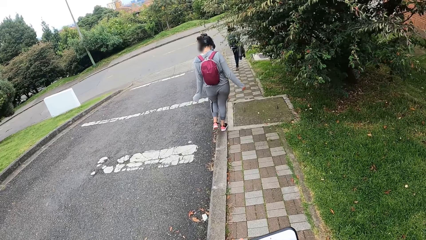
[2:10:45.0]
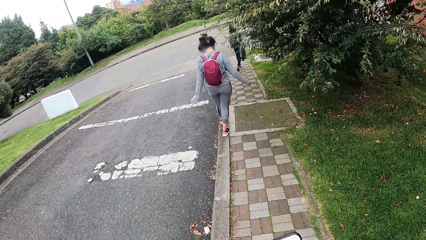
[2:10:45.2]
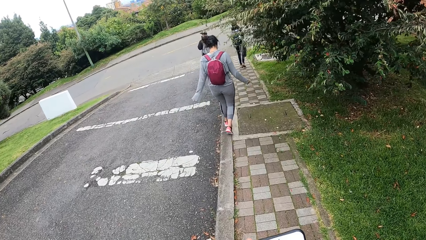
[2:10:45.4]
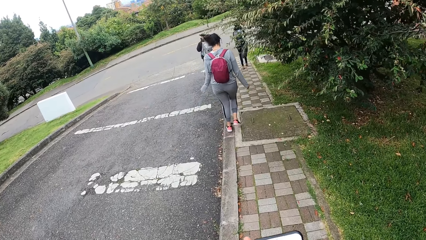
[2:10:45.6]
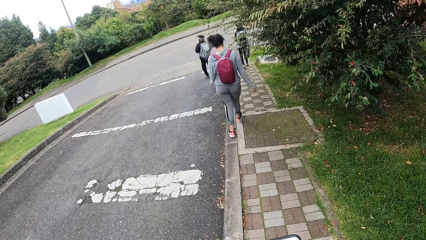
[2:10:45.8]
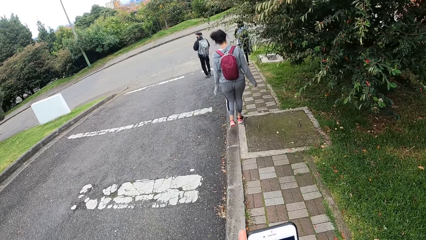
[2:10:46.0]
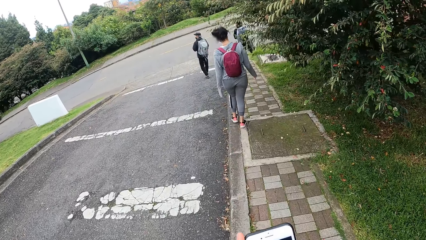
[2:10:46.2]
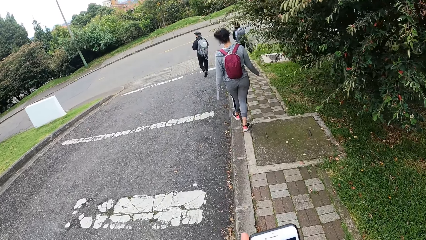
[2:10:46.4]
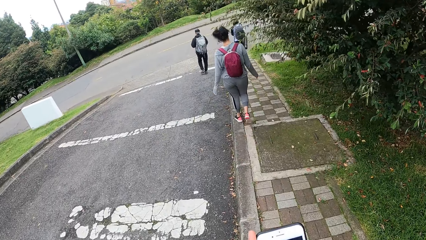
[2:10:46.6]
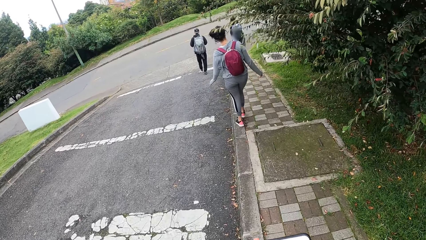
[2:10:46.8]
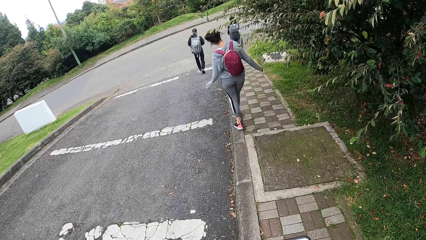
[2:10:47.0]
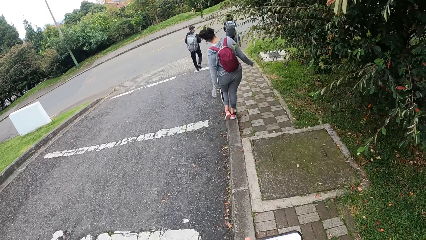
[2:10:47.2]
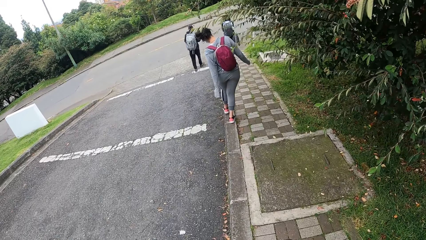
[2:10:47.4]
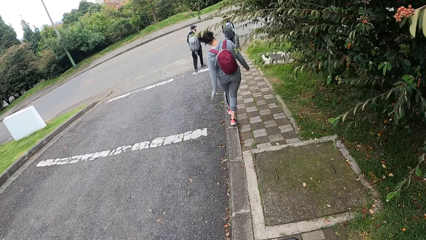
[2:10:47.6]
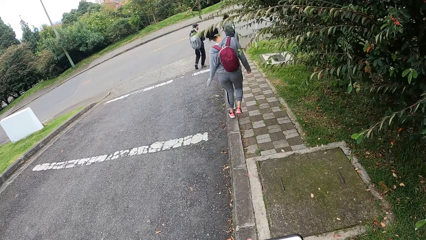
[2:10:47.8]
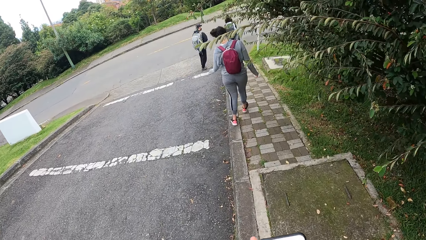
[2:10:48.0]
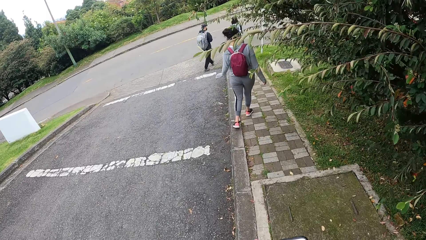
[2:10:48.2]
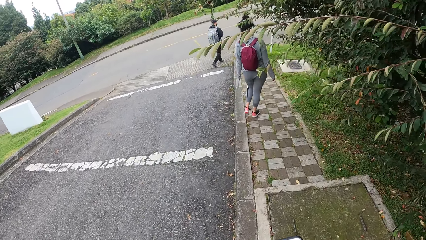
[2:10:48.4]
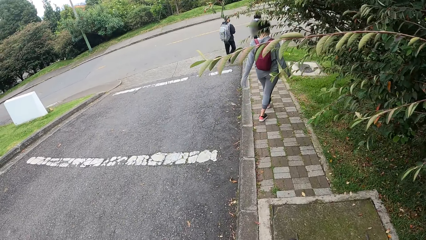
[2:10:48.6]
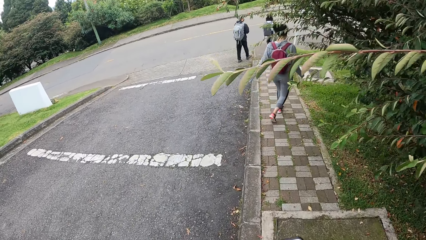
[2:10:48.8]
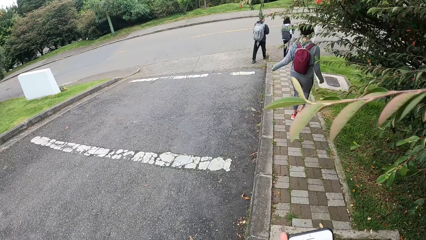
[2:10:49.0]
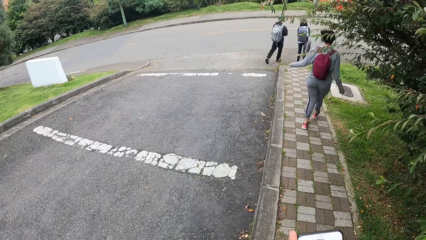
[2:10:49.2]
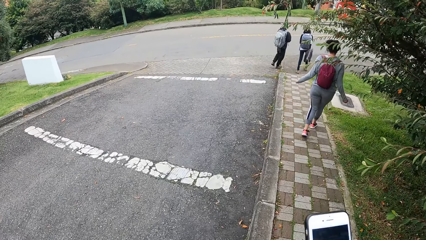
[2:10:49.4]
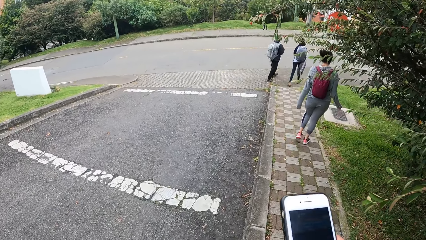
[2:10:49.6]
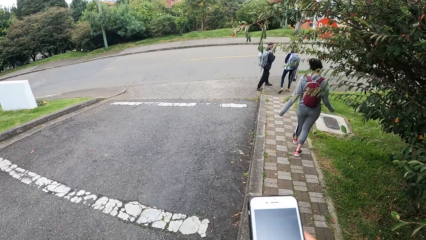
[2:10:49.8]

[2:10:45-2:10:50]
The camera wearer passes the phone from his left hand to his right hand.

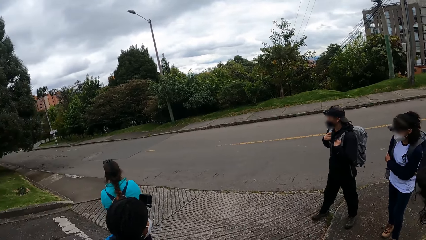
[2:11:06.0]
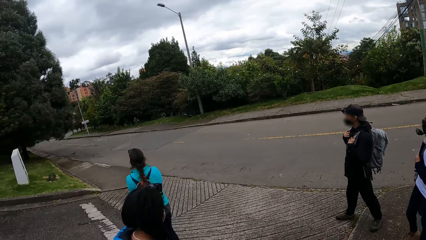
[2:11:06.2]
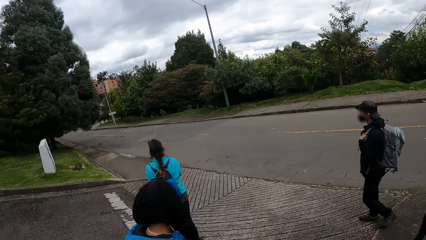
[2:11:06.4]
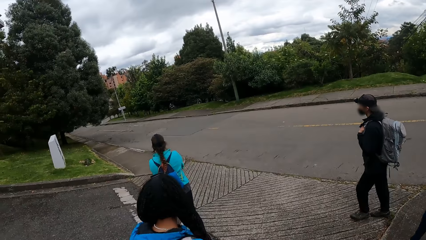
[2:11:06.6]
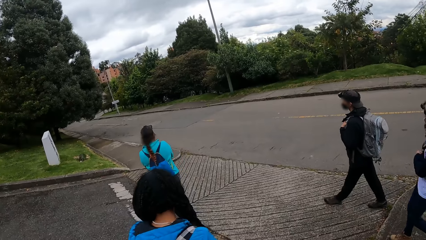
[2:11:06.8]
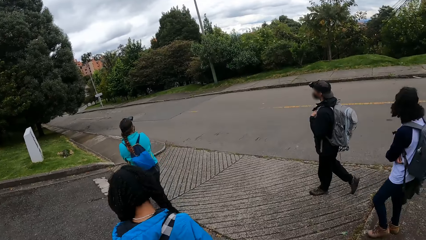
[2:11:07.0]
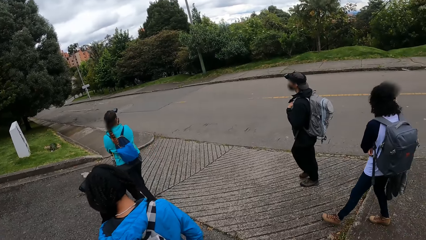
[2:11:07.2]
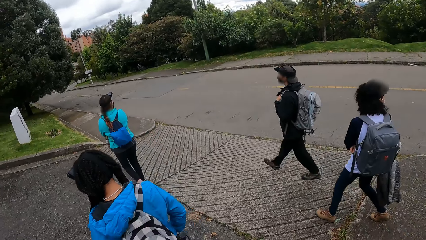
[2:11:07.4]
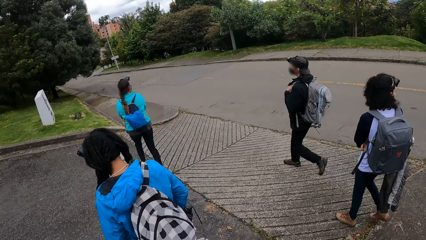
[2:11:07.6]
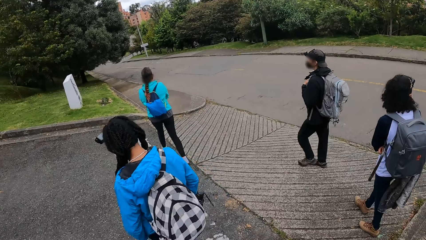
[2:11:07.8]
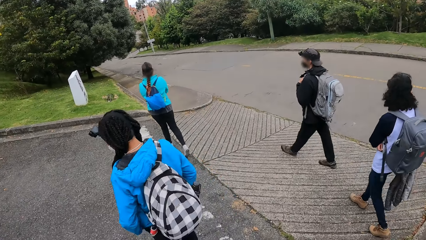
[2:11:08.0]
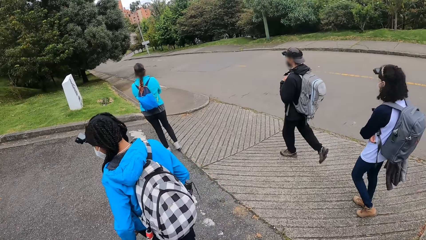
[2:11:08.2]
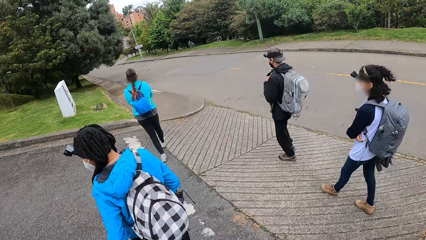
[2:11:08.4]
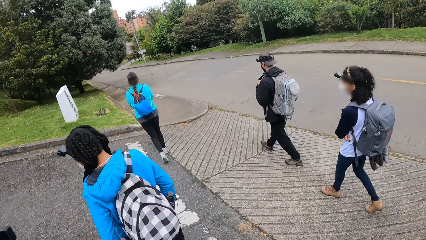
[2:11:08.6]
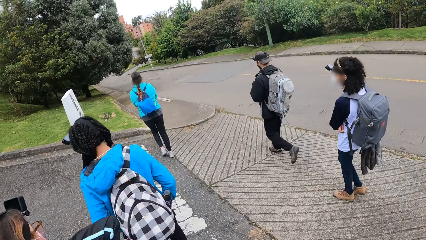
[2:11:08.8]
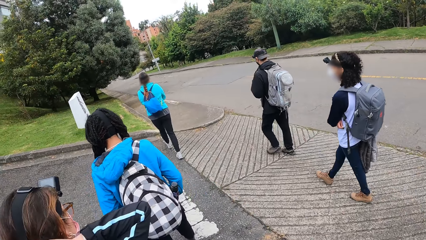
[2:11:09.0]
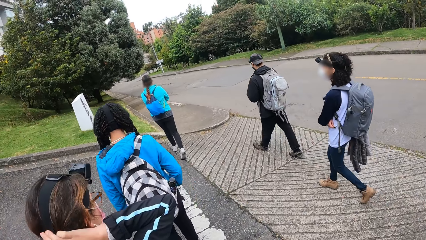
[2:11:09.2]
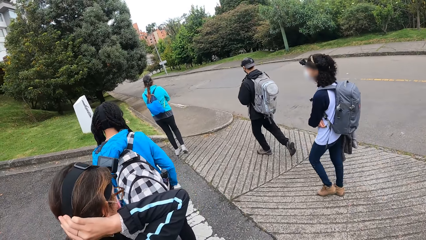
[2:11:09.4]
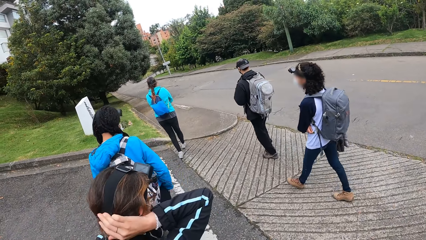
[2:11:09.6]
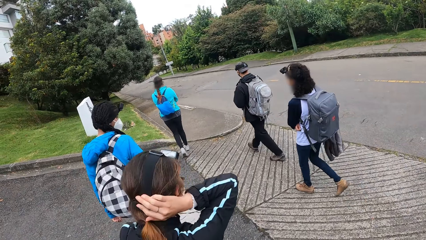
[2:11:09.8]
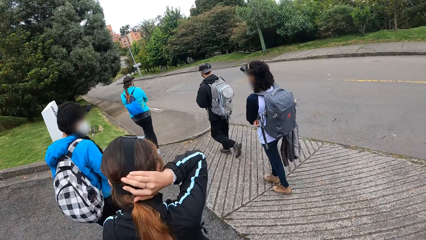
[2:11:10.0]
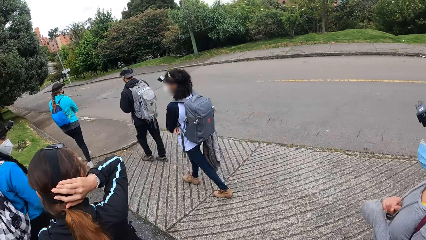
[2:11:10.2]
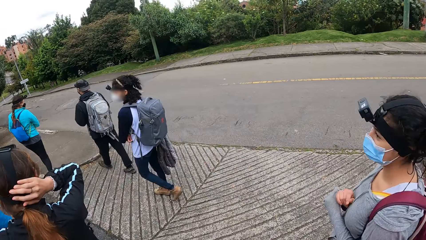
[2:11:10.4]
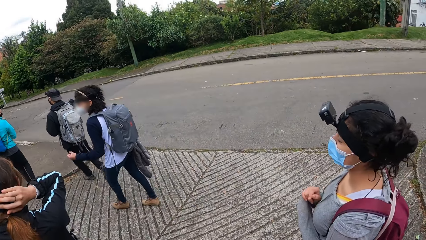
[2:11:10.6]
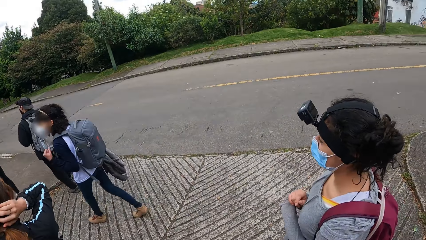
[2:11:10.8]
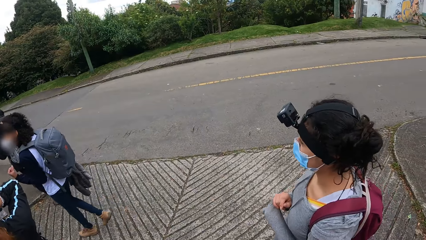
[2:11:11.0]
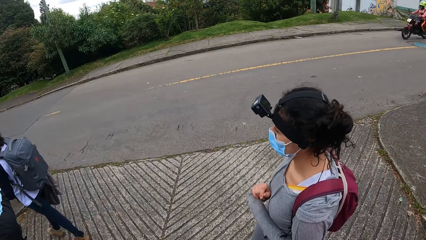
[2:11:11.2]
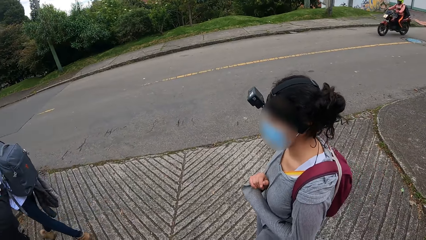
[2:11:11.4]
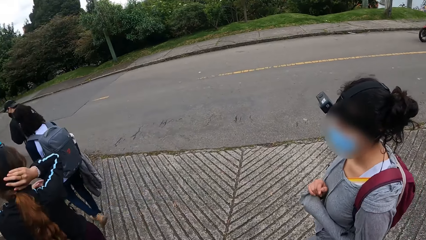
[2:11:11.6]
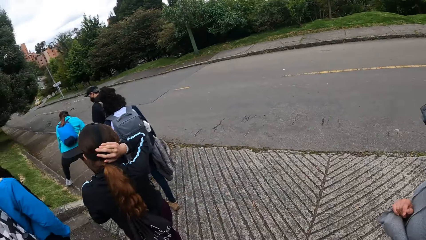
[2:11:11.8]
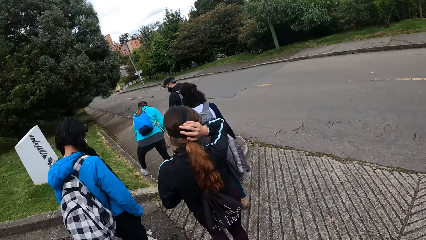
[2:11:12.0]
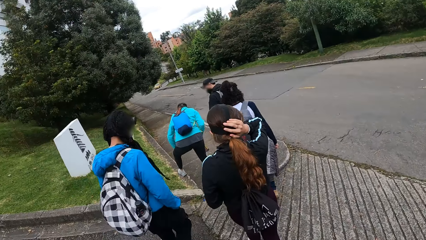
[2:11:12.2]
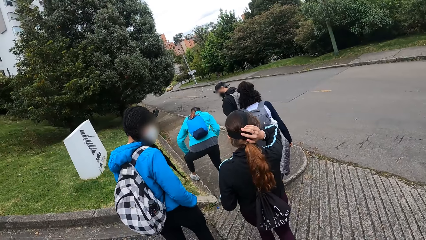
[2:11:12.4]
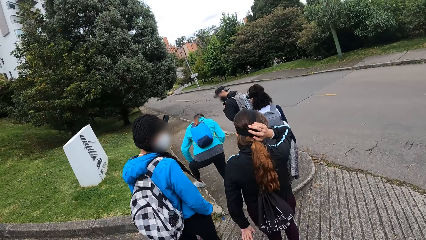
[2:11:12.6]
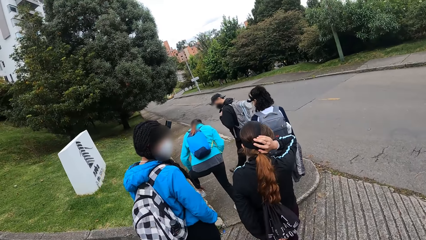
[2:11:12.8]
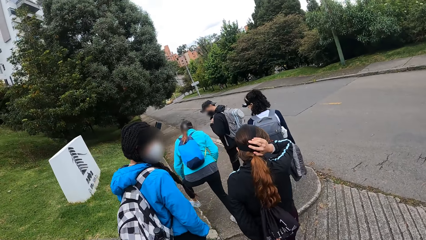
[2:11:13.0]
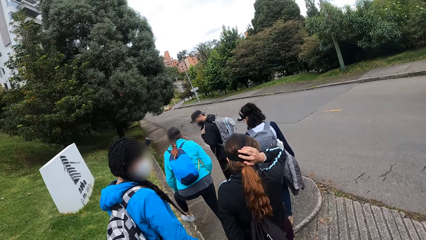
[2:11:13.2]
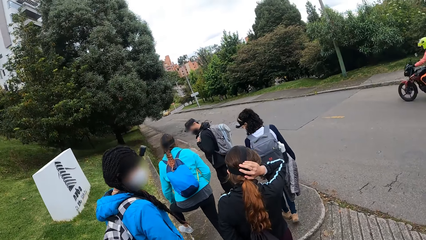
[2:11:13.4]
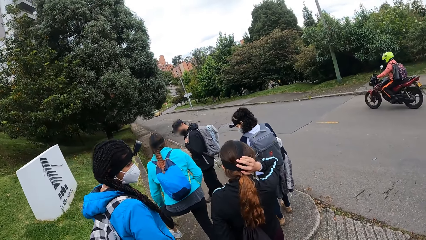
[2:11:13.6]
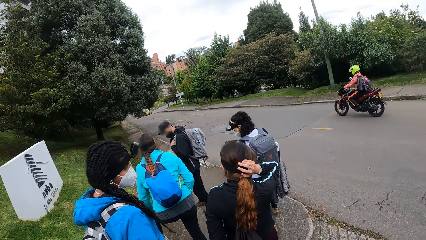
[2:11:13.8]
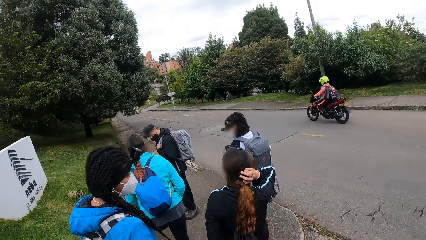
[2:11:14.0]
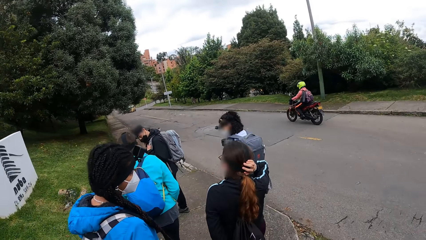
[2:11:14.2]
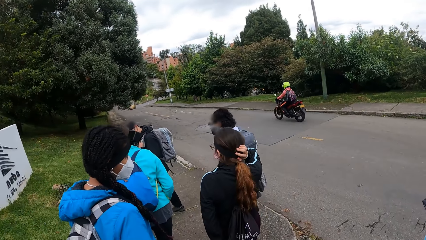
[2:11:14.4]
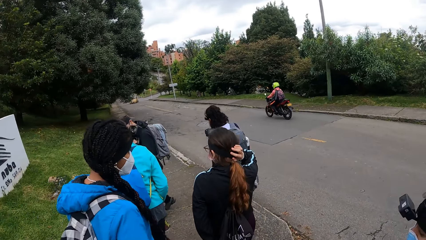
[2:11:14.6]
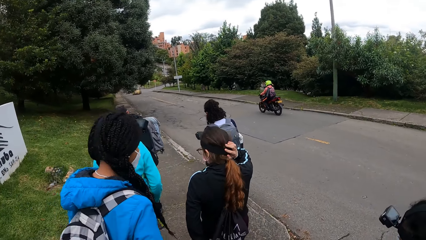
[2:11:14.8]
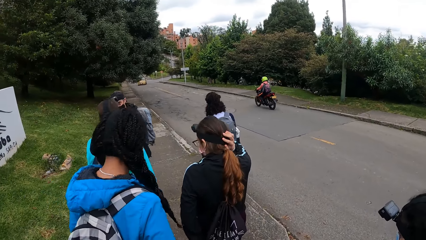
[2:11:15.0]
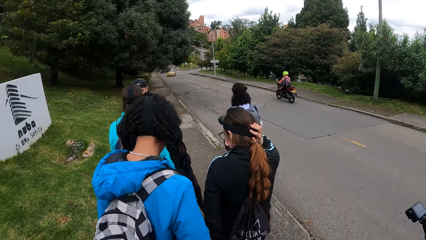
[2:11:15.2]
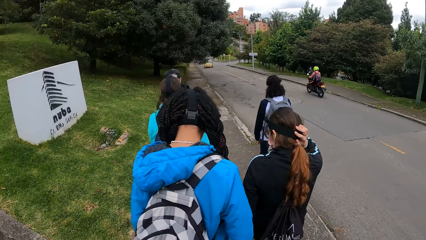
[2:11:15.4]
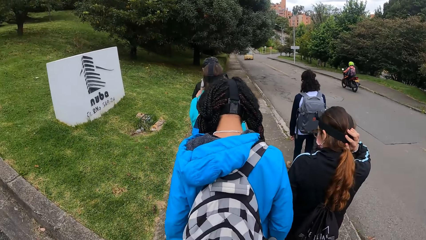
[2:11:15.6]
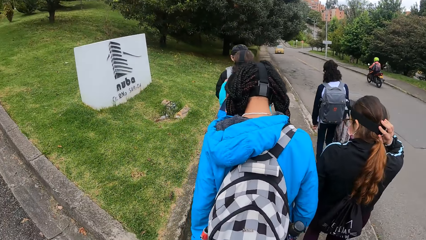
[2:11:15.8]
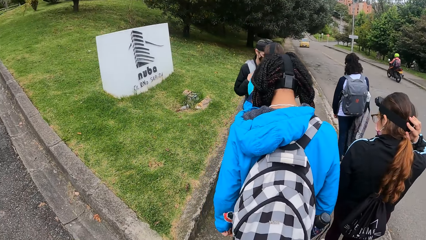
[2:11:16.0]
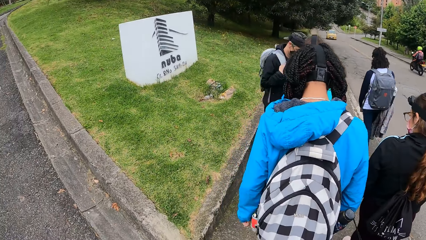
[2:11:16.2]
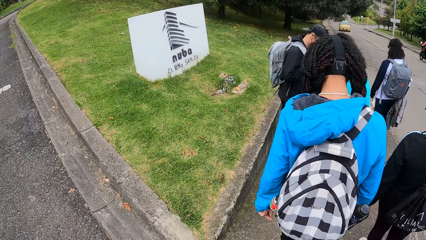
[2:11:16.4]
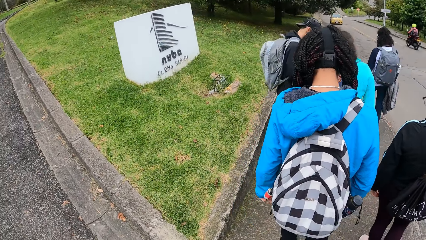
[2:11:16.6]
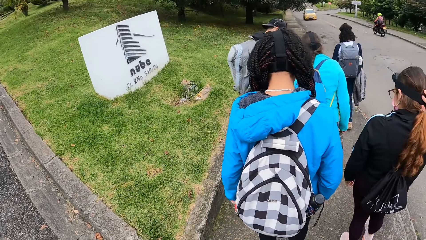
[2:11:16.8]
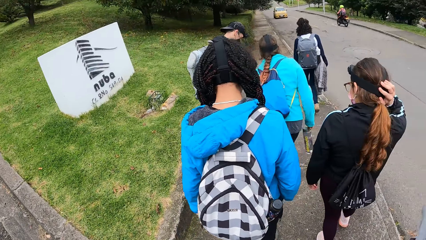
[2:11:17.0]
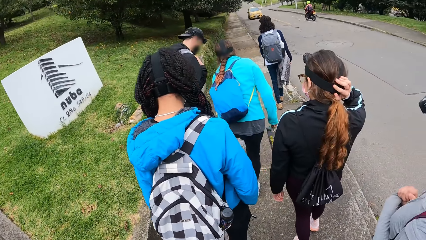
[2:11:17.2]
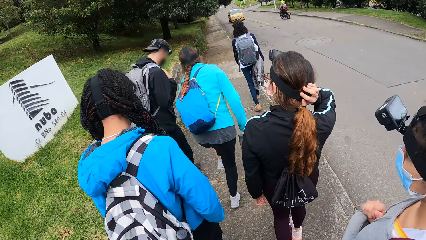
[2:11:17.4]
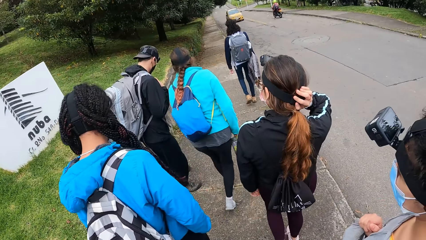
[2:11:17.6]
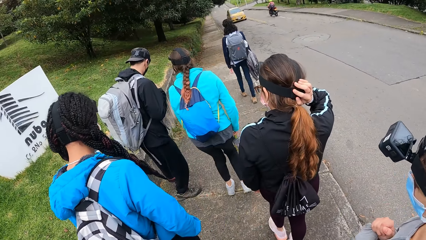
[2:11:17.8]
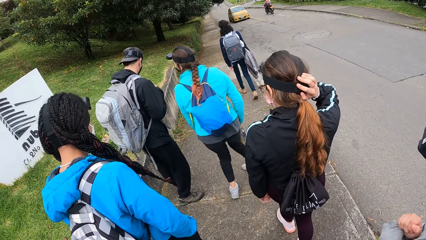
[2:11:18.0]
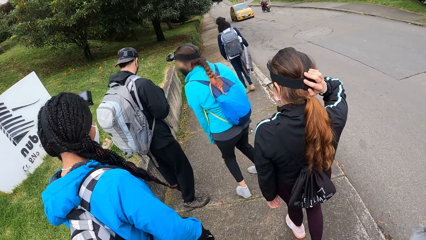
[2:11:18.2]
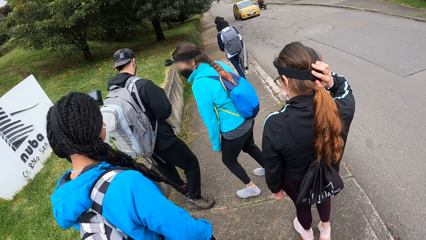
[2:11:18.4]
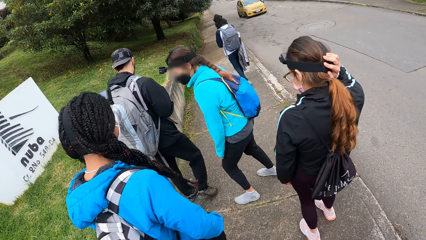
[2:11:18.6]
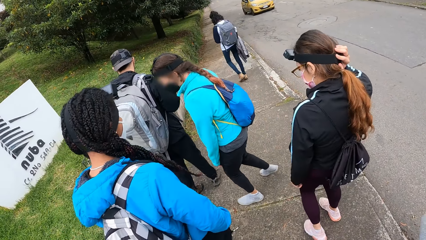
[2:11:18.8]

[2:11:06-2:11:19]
A woman crosses the road to the pathway. Another woman crosses the road to the pathway. A third woman crosses the road to the pathway. The camera wearer crosses the road to the pathway. The first woman holds a camera band on her head with her right hand. A fourth woman holds her left leg on the lawn with her left hand. She places her left leg on the lawn. She walks down the pathway. She raises her left leg.
